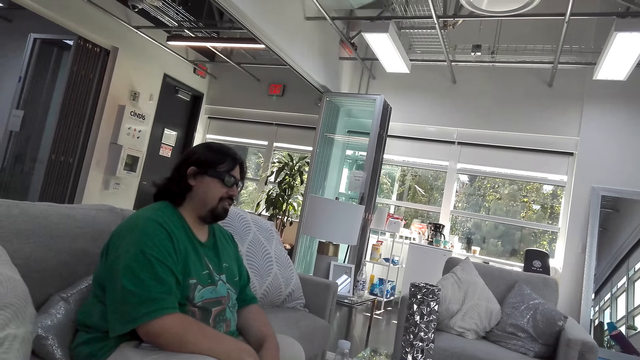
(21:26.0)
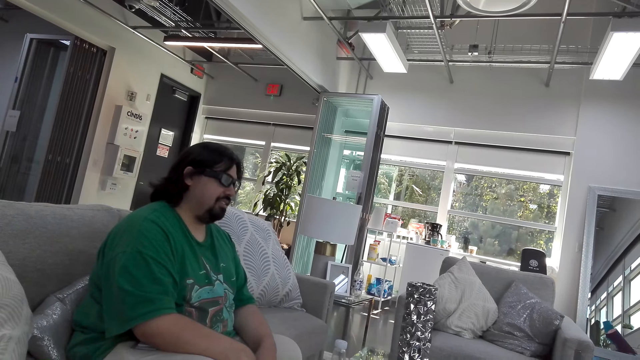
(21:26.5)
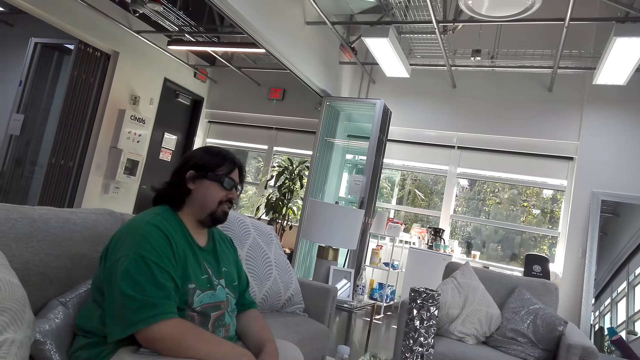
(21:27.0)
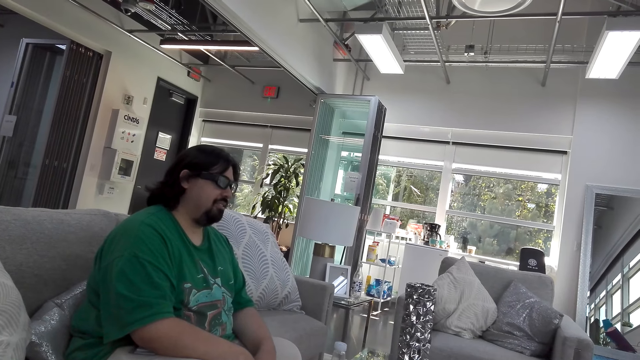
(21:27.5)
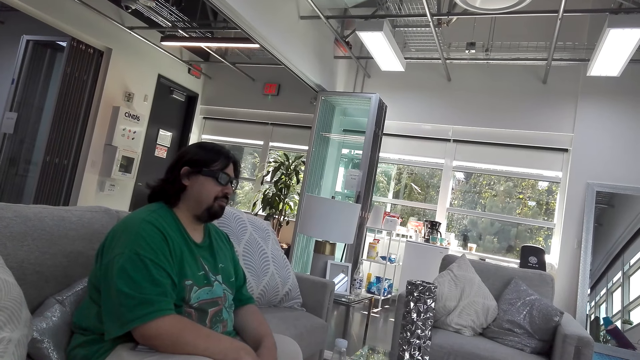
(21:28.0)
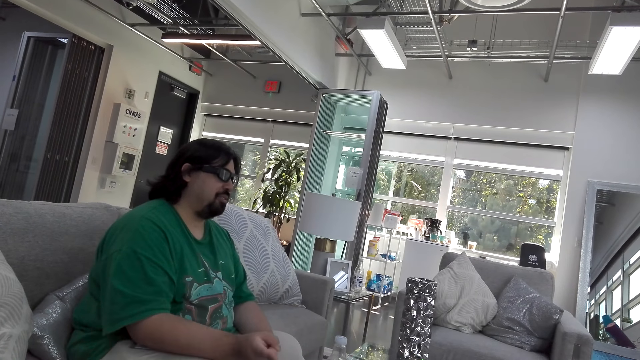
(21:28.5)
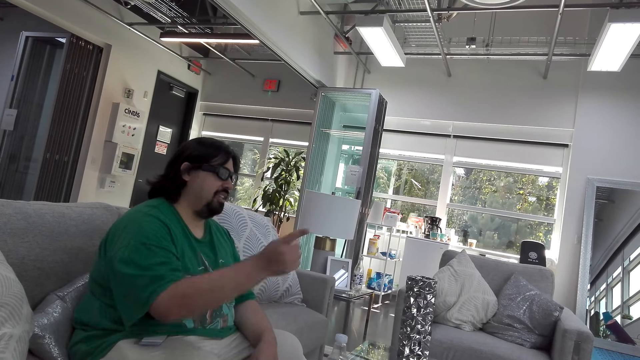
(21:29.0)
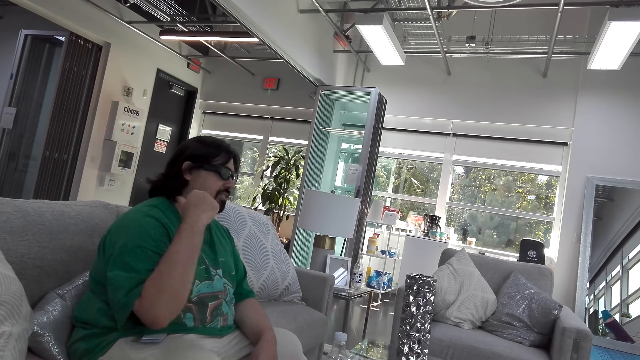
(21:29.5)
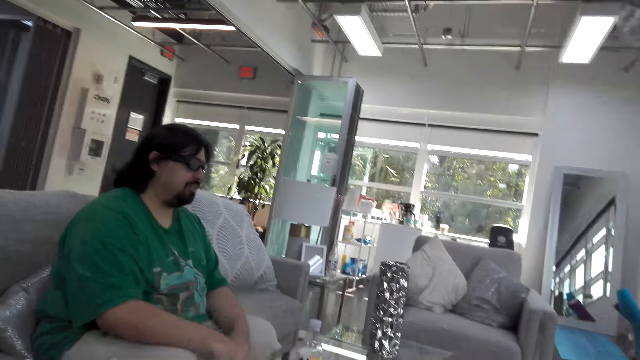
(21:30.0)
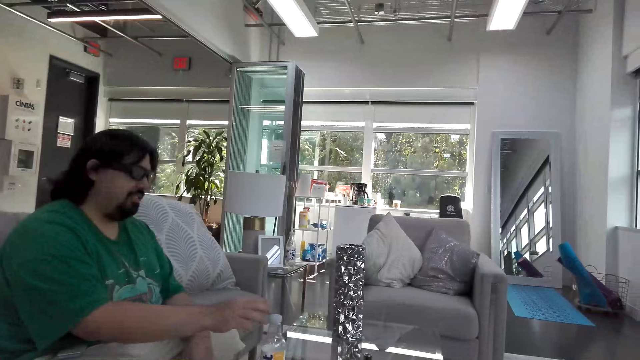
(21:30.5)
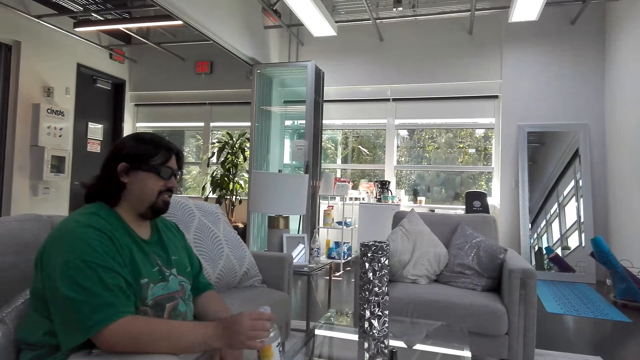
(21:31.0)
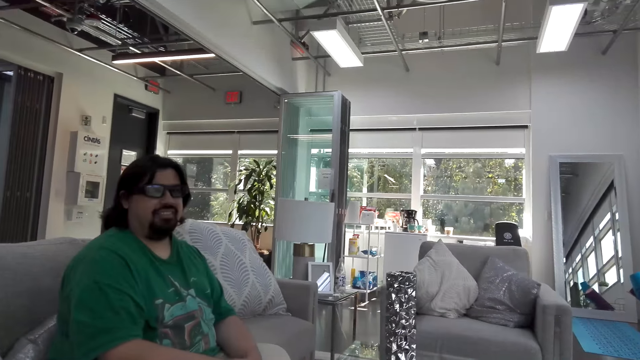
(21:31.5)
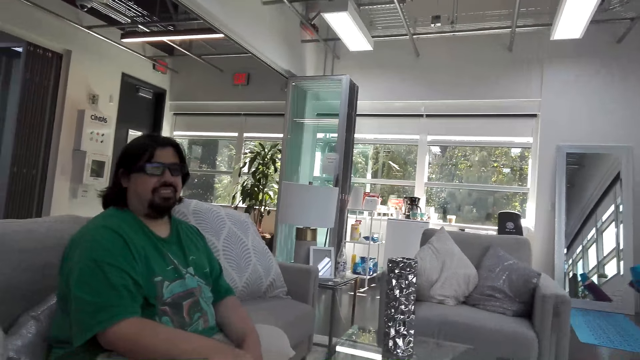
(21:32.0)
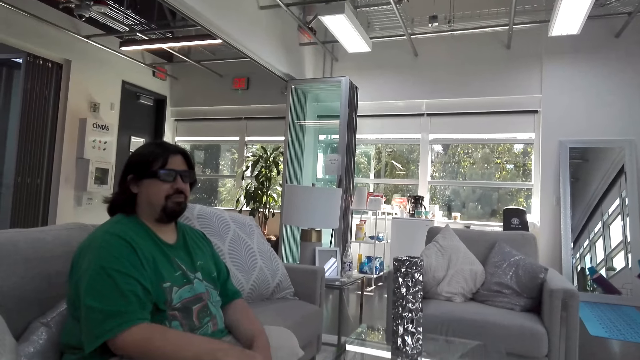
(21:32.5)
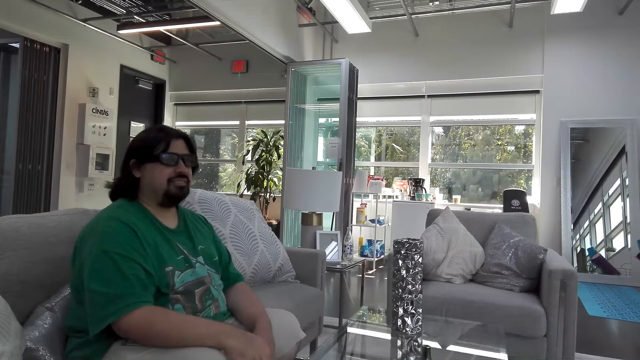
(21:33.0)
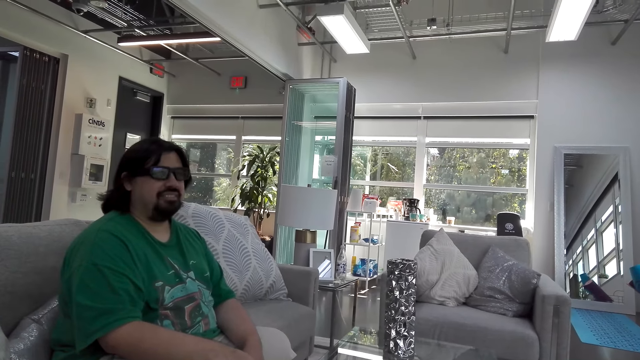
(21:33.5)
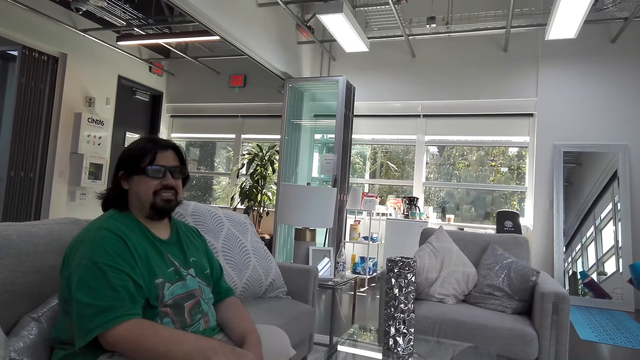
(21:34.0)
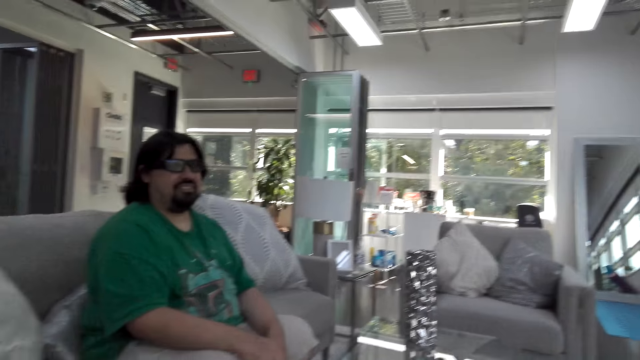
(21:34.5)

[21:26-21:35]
The camera wearer talks. A man moves his right hand. The man talks. The man moves his right hand. The camera wearer talks. The man takes the water bottle on the table. The man talks.

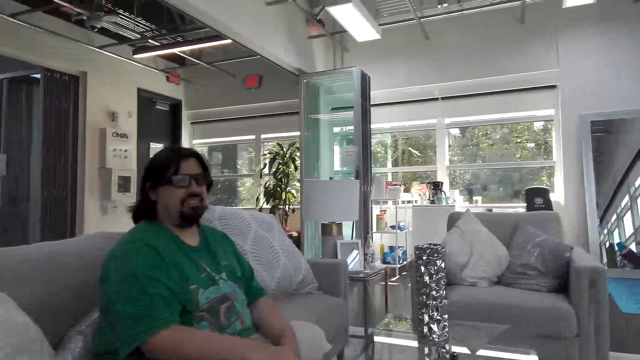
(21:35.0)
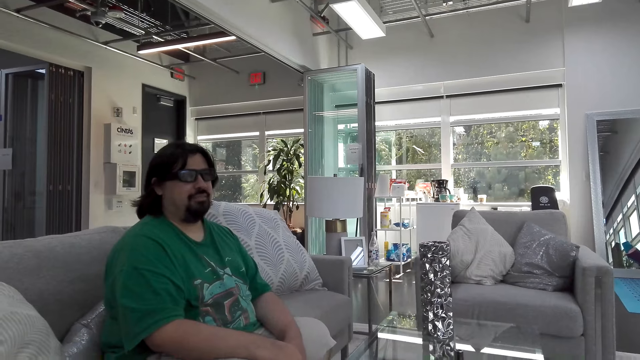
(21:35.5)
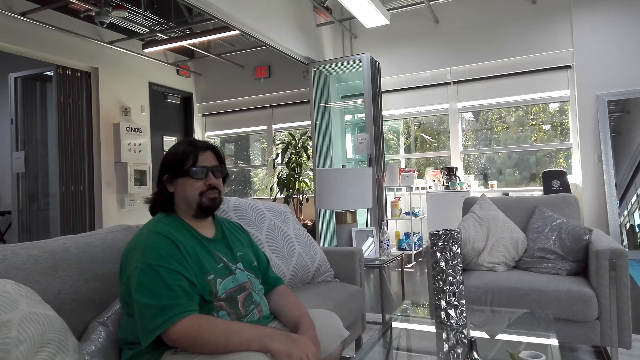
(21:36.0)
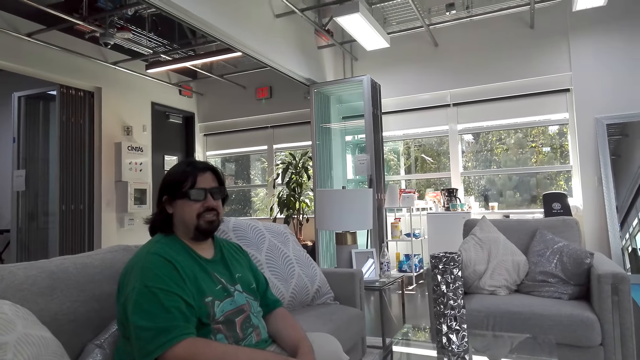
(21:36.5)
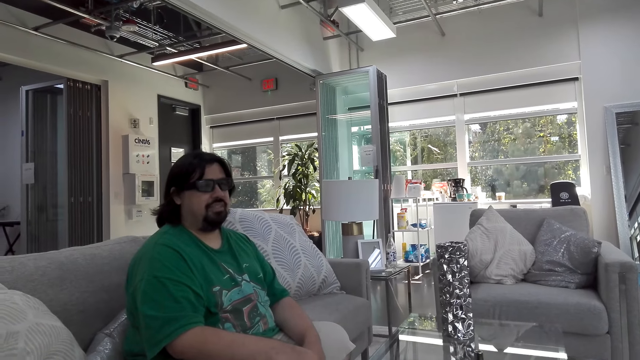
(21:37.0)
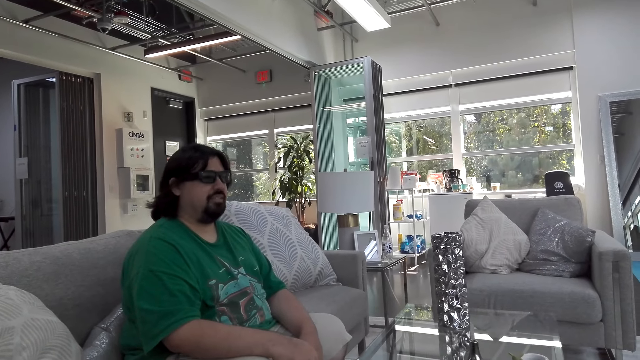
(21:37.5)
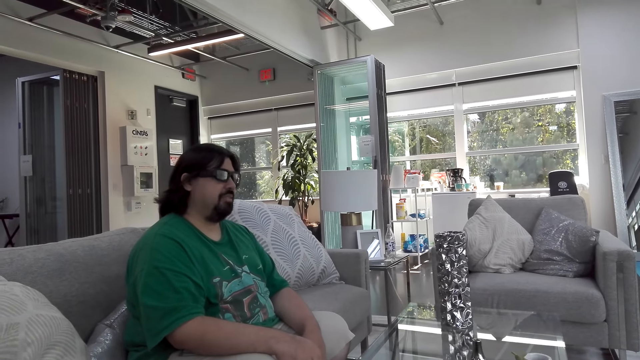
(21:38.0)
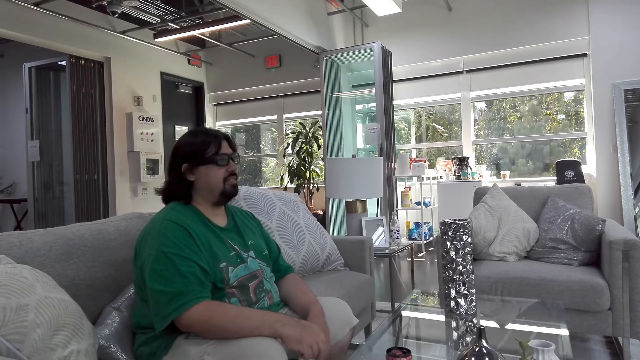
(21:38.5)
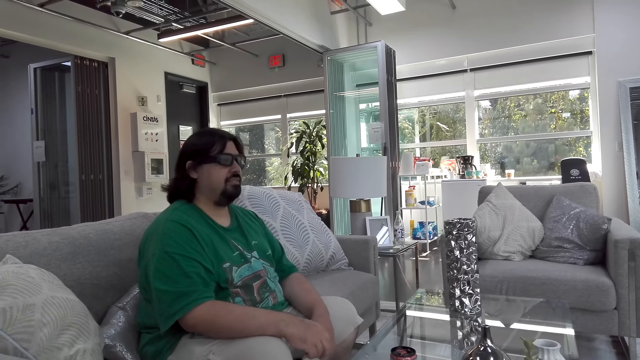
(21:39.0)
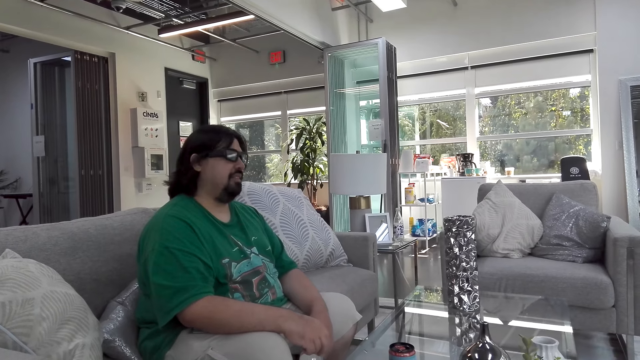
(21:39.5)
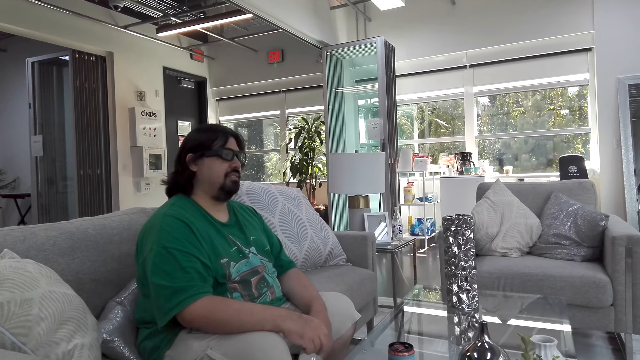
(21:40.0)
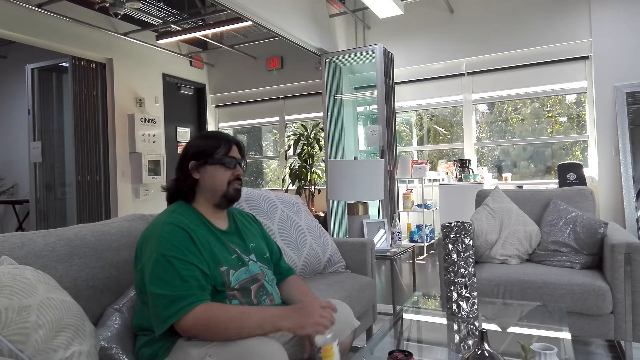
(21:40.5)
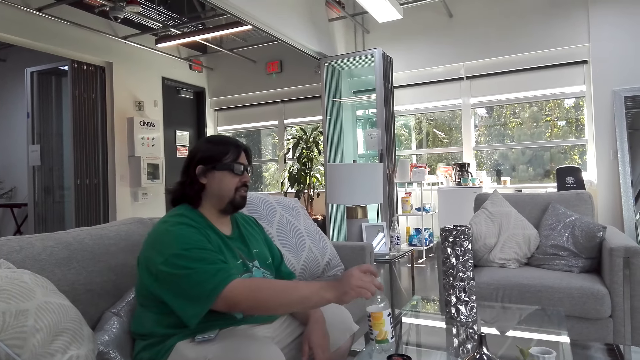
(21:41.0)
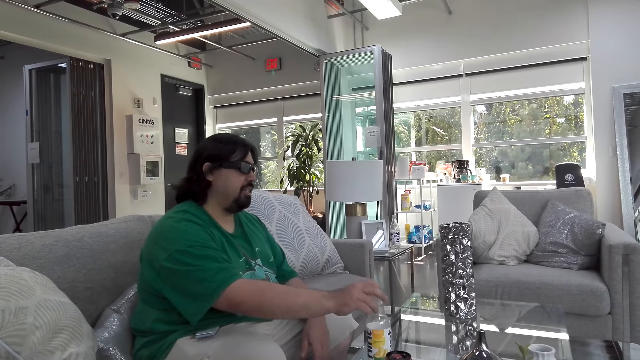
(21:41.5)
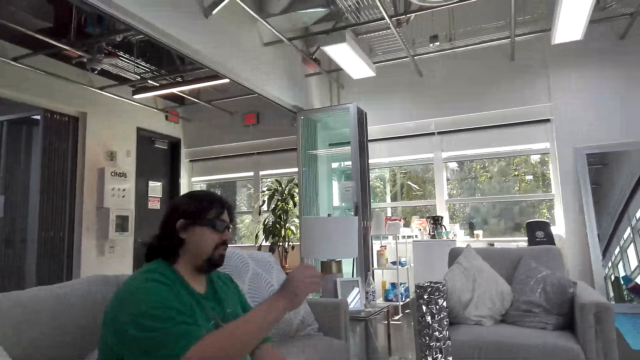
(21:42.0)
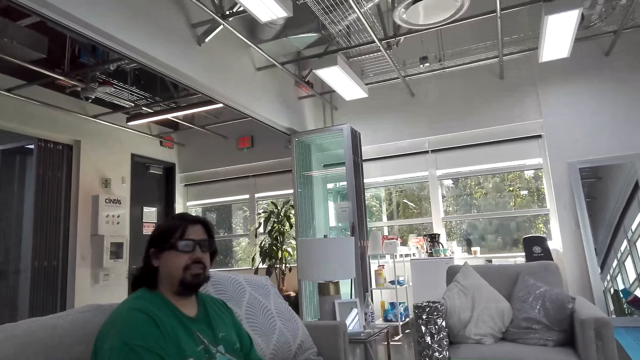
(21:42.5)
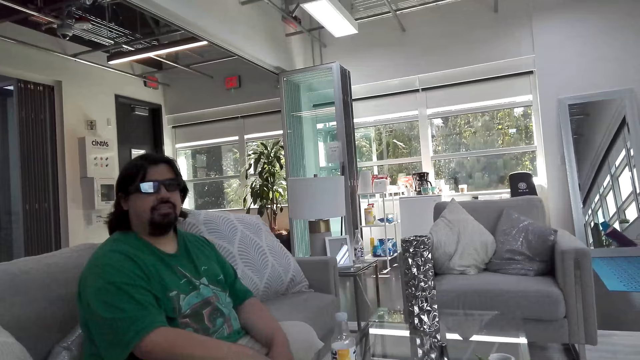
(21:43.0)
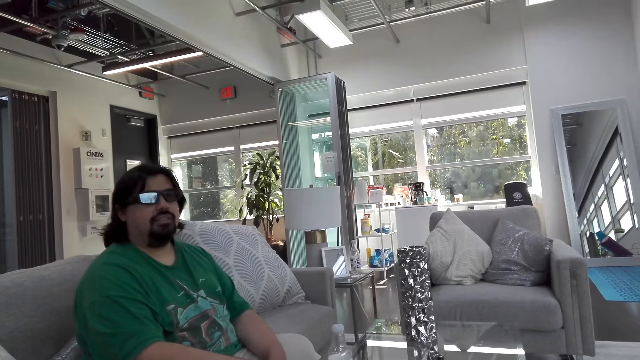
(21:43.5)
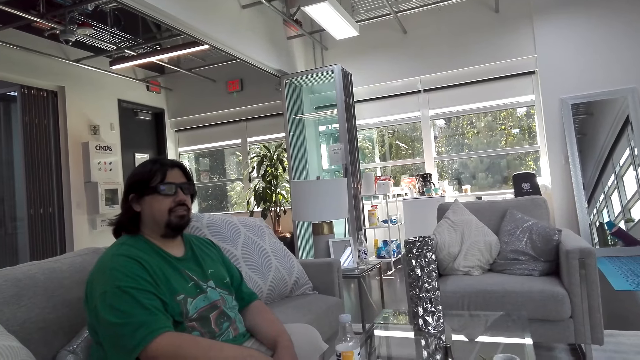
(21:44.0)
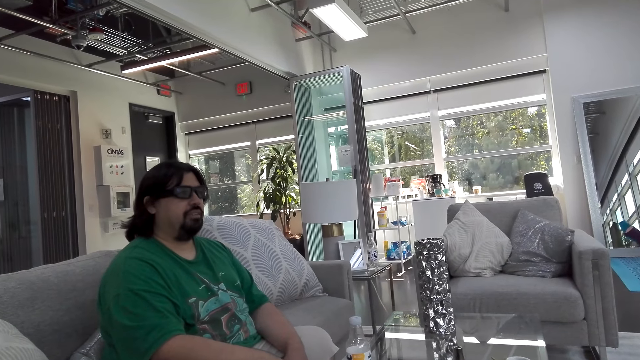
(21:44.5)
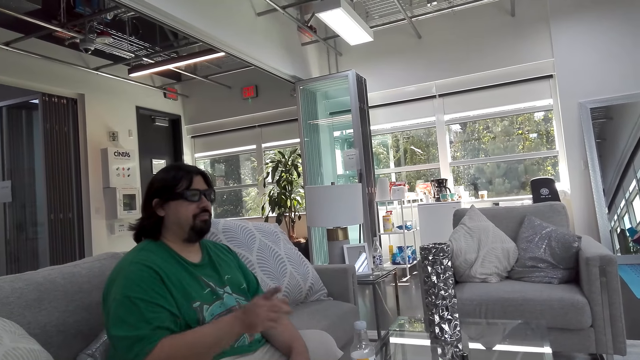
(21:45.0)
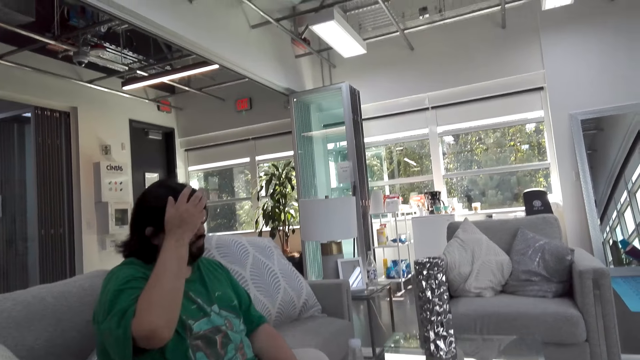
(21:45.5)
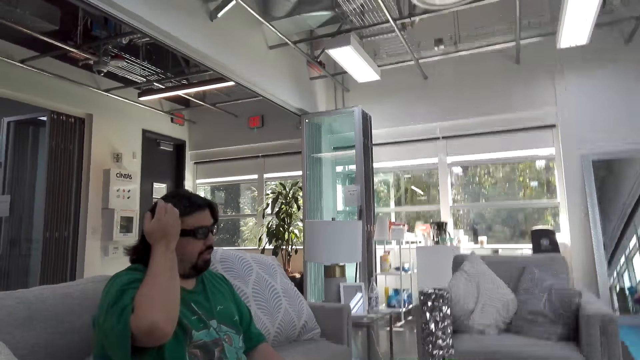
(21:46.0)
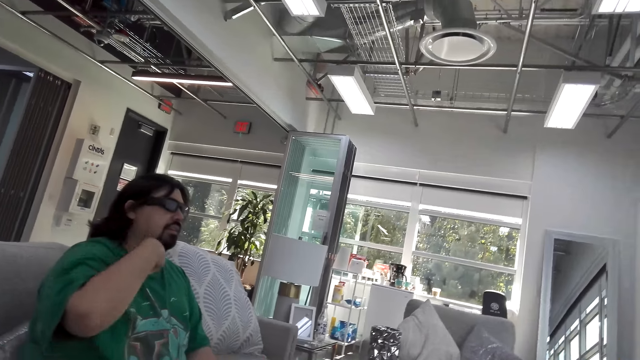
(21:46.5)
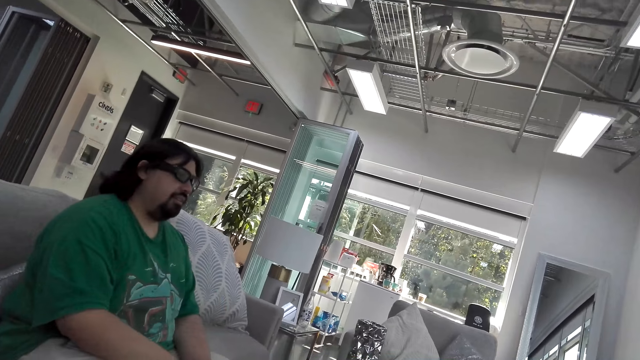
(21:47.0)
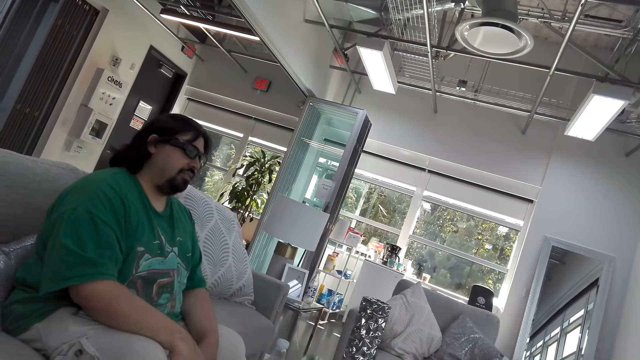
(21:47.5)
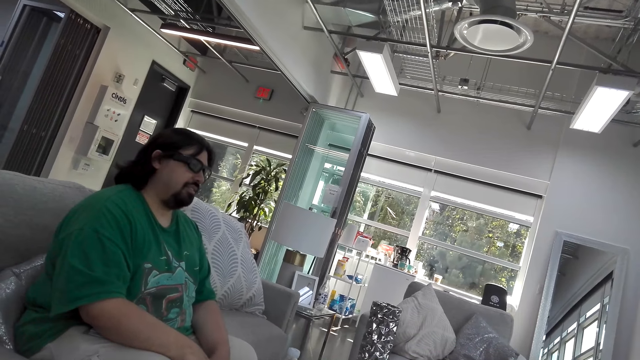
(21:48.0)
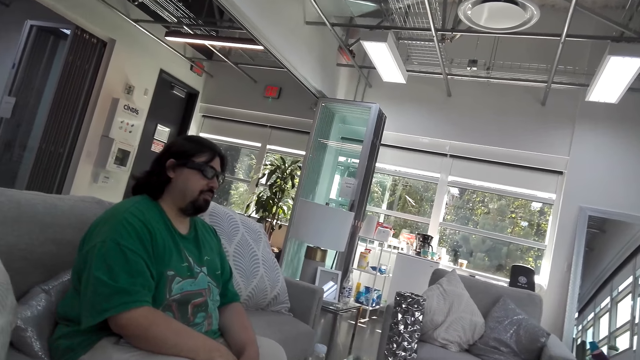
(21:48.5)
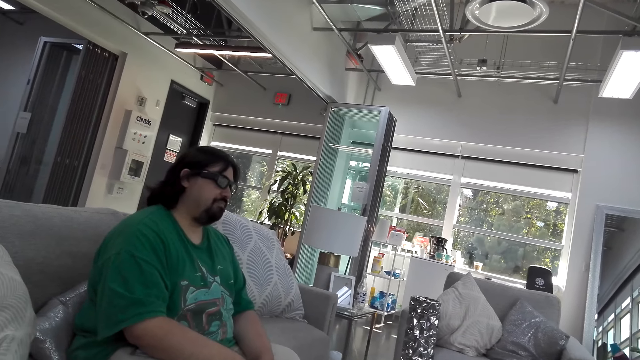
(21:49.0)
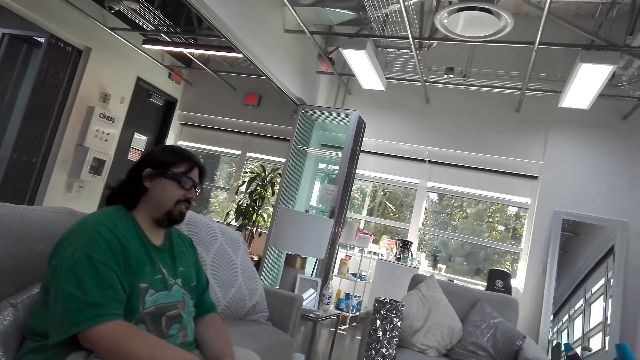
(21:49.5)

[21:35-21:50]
The camera wearer talks. A man talks. The camera wearer talks. The man talks and nods his head. The camera wearer talks. The man talks and touches his hair. The camera wearer talks. The man talks.
